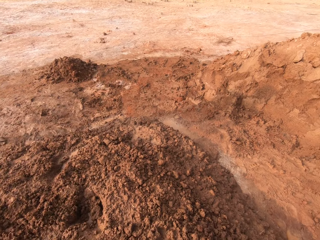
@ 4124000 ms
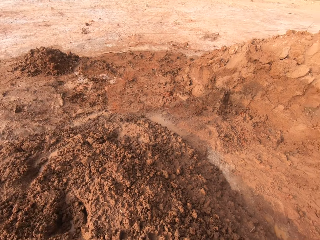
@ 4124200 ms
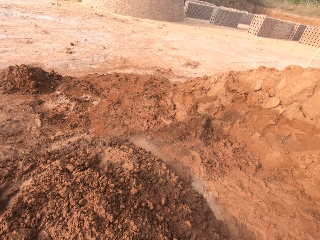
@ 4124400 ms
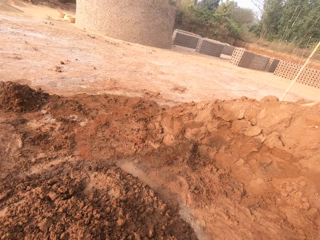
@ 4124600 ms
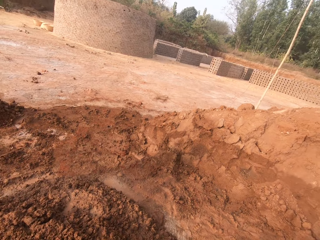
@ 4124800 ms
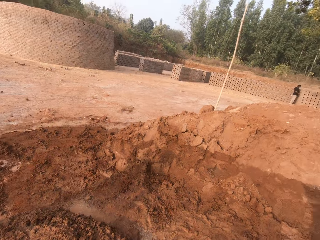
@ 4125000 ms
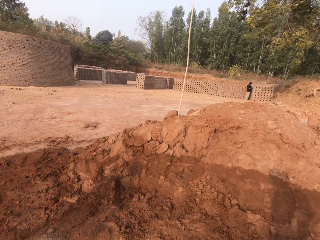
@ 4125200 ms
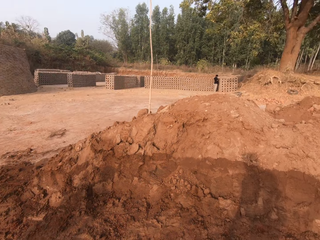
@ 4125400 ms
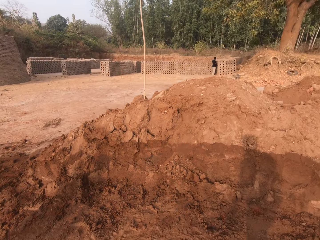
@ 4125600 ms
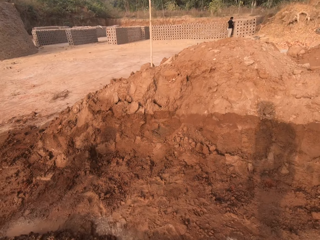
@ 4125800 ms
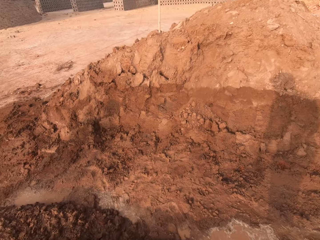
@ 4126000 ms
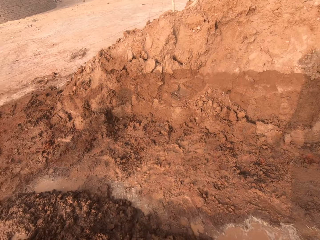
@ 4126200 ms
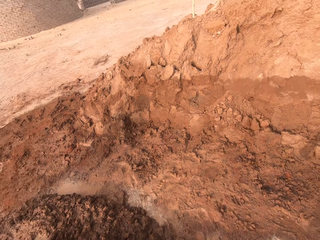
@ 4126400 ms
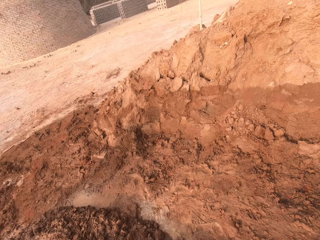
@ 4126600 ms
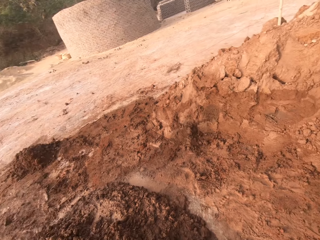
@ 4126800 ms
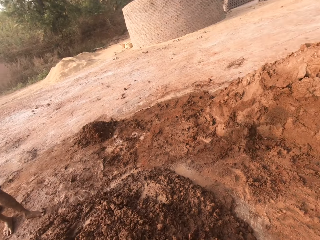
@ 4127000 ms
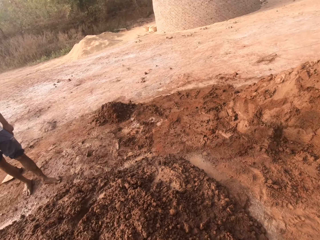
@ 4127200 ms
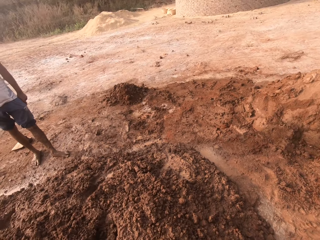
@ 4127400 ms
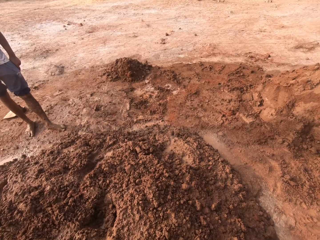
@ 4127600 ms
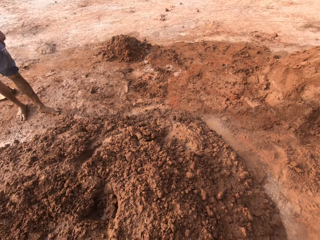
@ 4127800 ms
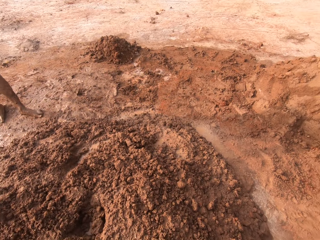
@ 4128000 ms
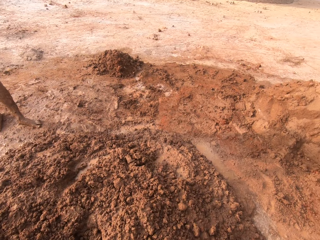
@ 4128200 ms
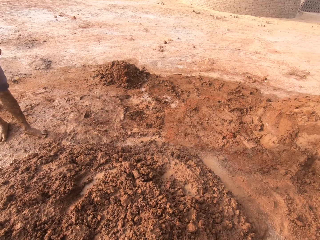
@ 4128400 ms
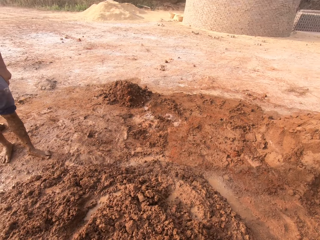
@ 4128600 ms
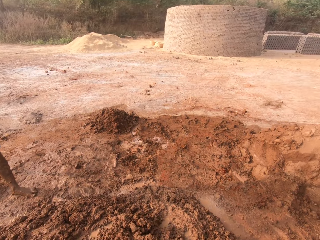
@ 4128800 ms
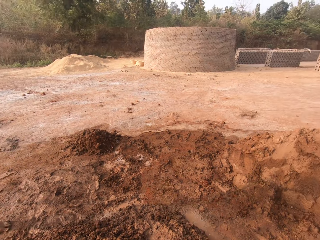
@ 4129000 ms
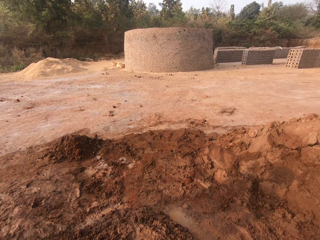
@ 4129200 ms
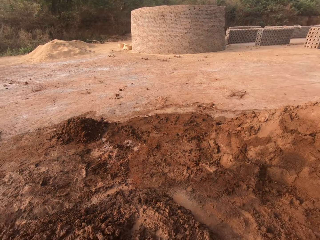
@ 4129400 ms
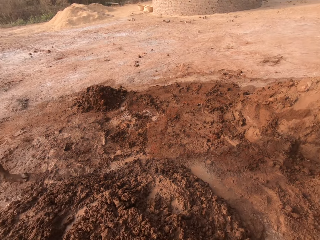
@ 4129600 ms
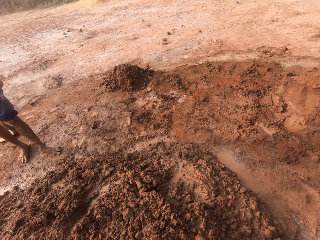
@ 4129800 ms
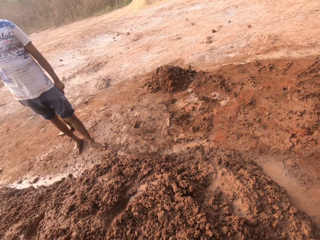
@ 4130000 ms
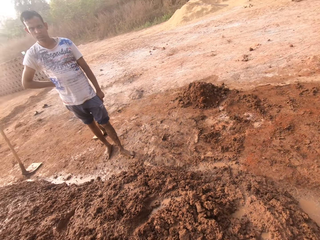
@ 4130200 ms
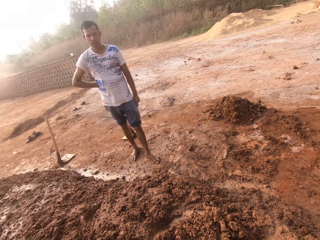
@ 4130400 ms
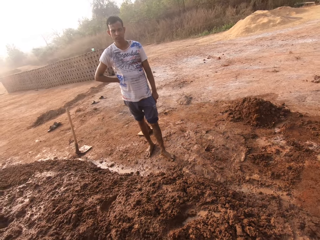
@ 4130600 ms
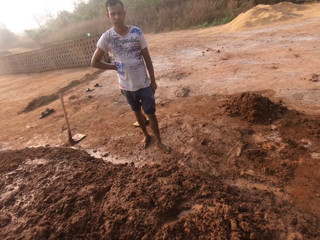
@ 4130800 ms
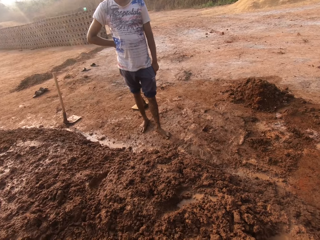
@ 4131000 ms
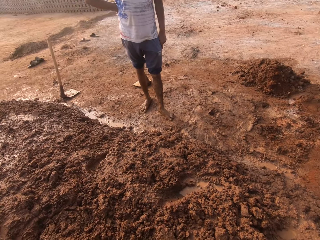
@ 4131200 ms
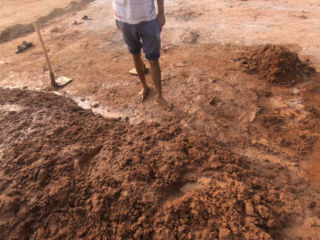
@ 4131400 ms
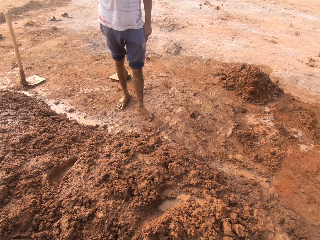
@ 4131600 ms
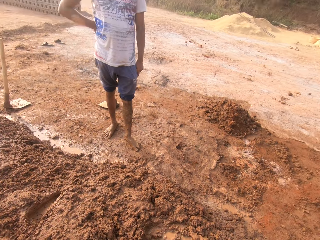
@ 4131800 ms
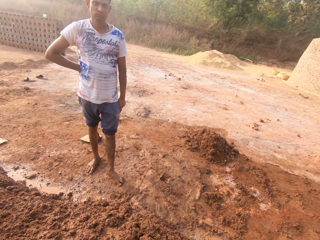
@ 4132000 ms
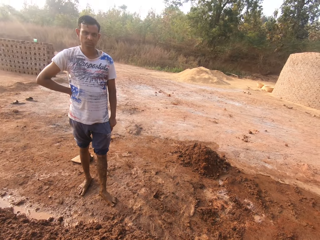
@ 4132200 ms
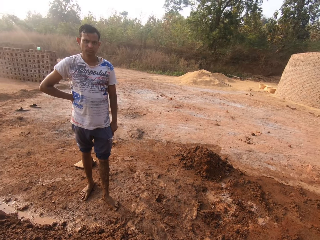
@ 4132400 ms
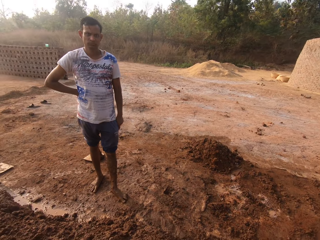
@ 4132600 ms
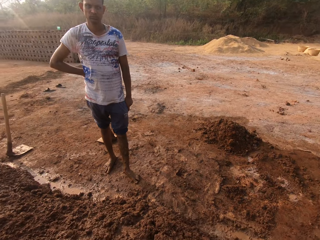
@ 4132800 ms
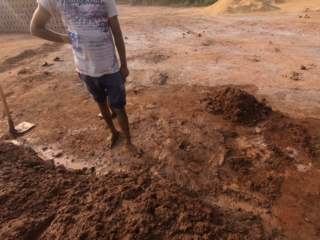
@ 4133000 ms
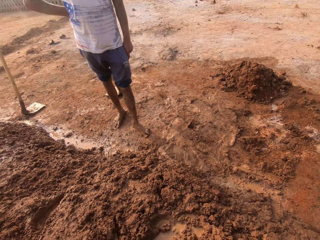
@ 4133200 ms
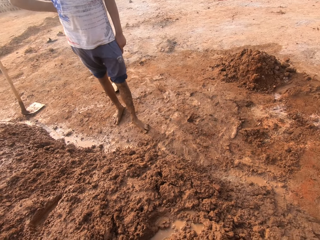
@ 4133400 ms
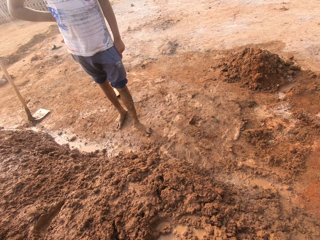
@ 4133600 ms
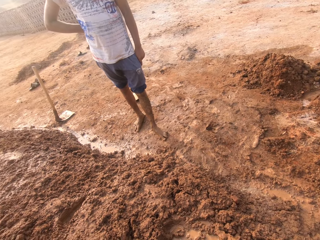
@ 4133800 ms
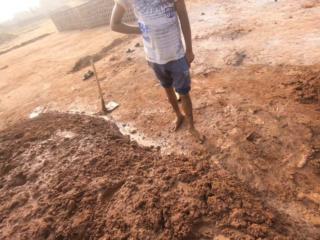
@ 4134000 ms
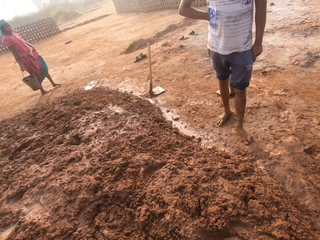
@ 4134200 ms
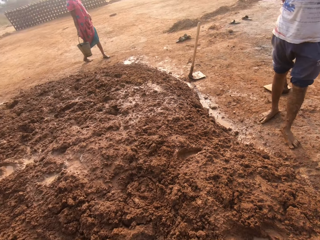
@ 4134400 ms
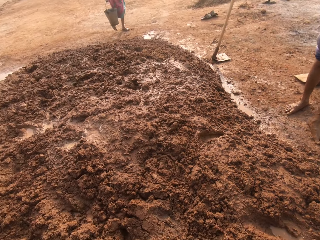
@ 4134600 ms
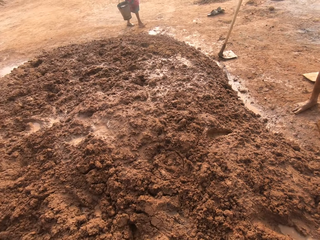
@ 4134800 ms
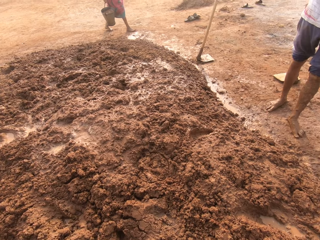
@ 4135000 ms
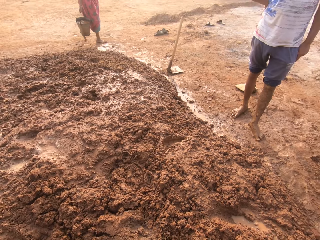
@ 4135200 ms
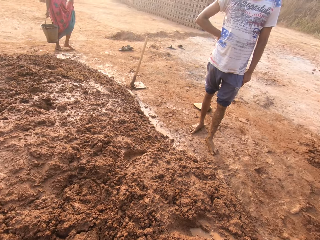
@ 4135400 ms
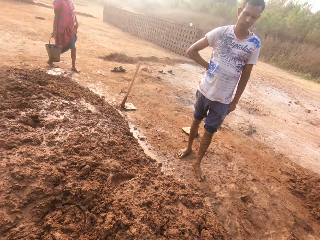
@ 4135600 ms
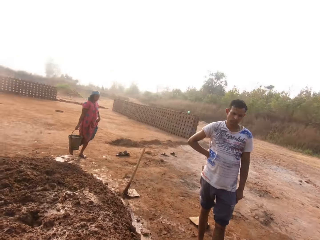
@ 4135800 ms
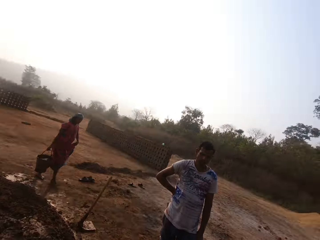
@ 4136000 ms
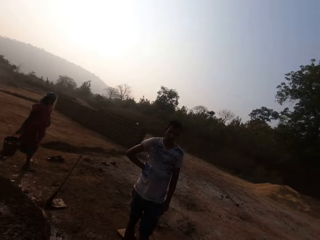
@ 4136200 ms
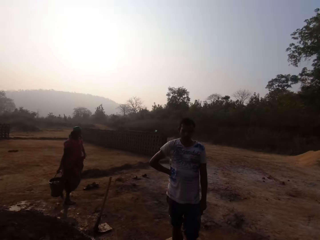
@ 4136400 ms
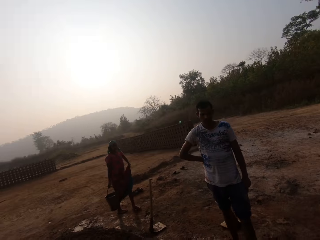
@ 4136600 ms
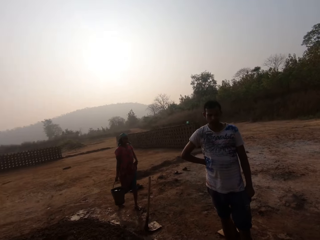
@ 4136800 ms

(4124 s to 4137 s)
The camera wearer looks at the heaped soil. A woman walks towards the camera wearer with a bucket of water in her right hand.

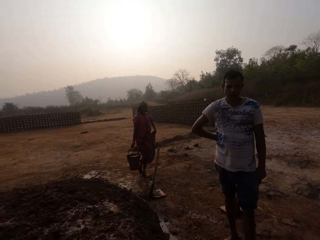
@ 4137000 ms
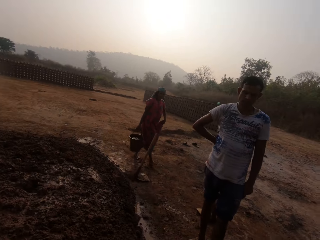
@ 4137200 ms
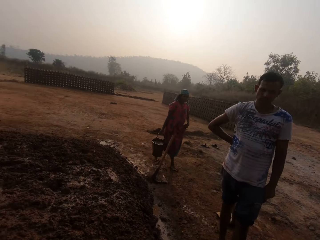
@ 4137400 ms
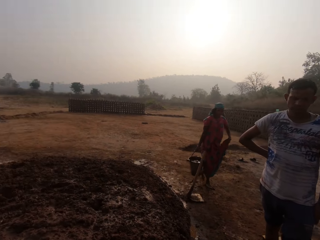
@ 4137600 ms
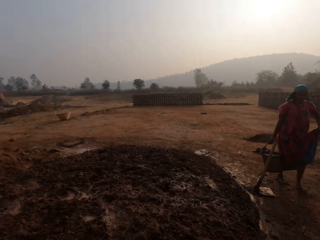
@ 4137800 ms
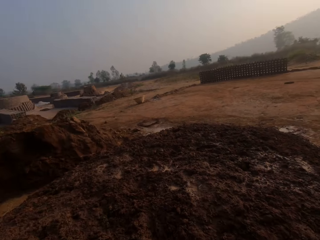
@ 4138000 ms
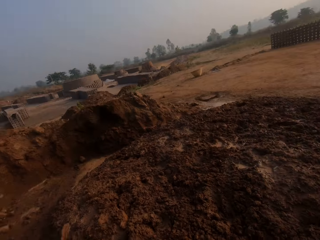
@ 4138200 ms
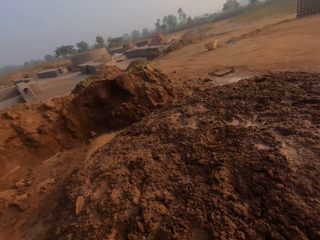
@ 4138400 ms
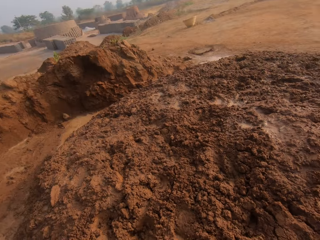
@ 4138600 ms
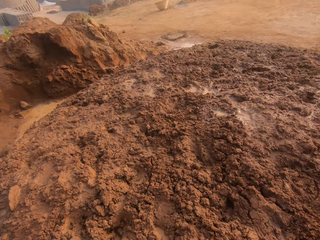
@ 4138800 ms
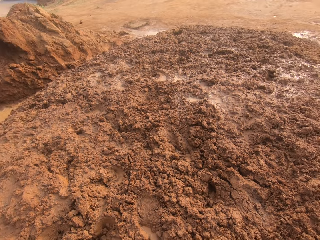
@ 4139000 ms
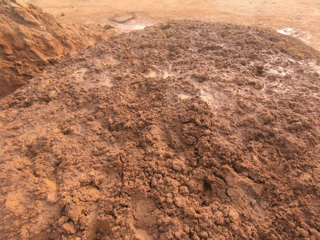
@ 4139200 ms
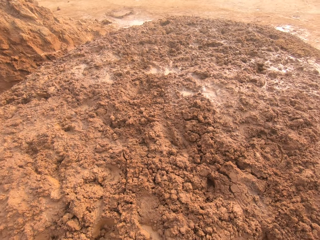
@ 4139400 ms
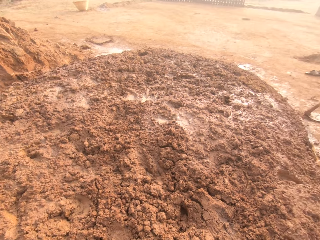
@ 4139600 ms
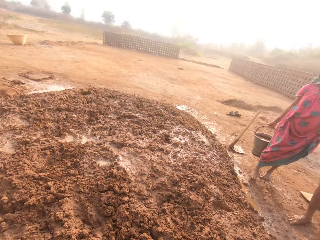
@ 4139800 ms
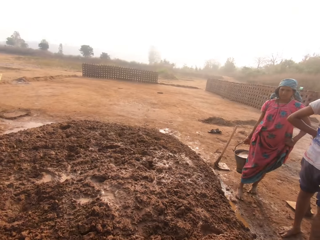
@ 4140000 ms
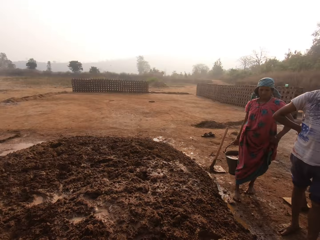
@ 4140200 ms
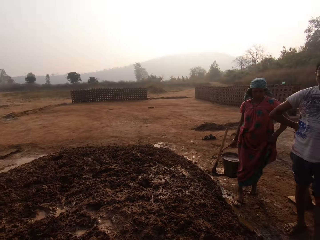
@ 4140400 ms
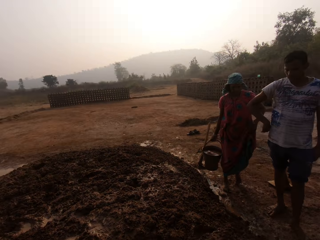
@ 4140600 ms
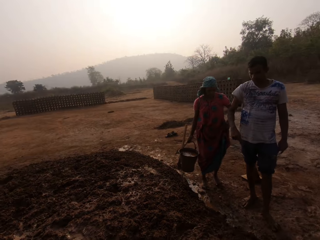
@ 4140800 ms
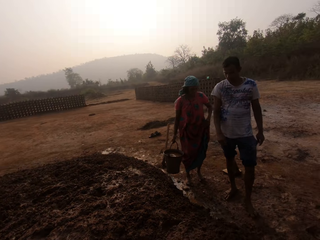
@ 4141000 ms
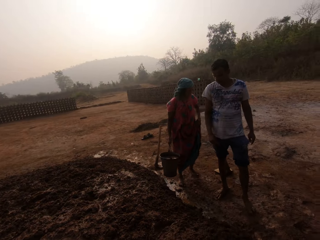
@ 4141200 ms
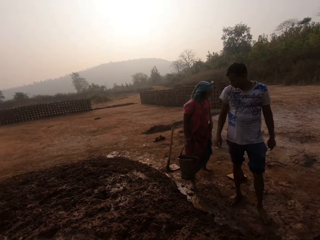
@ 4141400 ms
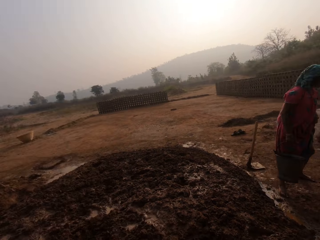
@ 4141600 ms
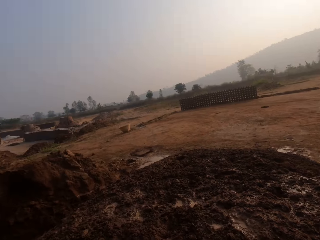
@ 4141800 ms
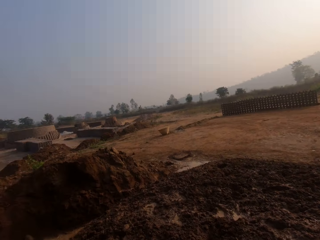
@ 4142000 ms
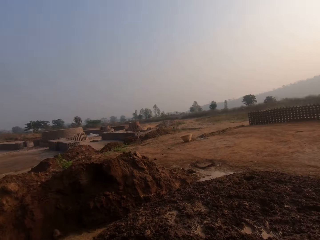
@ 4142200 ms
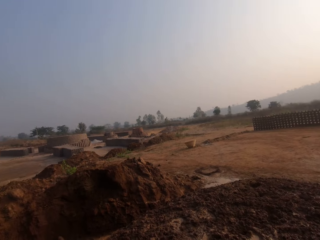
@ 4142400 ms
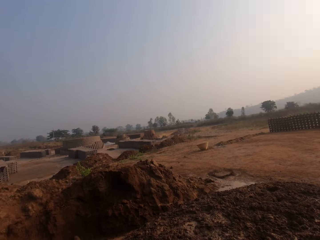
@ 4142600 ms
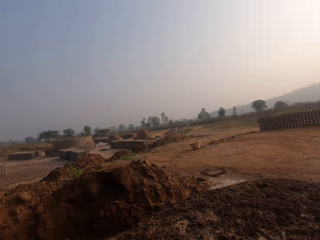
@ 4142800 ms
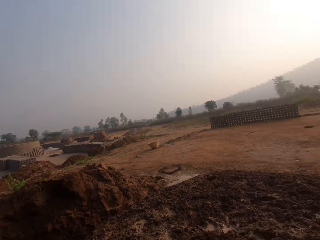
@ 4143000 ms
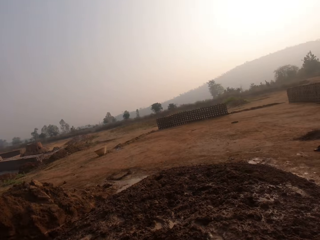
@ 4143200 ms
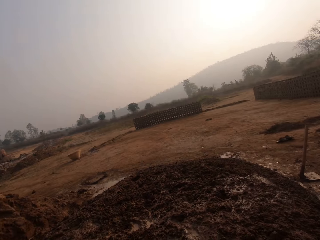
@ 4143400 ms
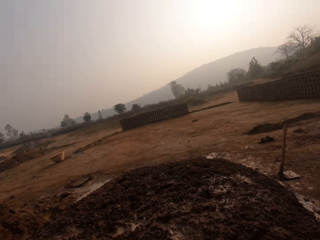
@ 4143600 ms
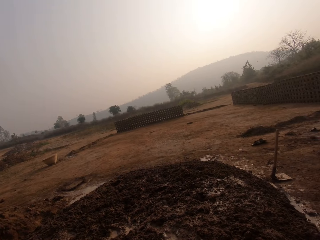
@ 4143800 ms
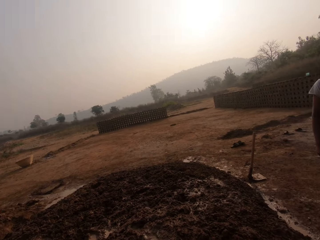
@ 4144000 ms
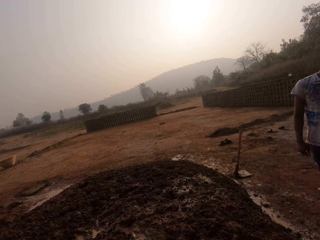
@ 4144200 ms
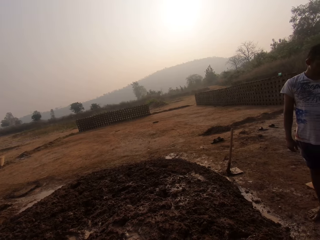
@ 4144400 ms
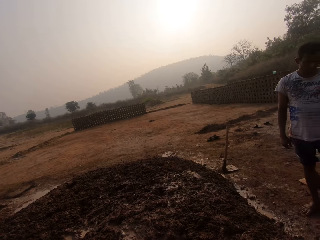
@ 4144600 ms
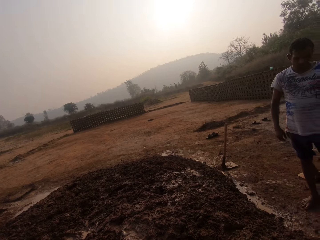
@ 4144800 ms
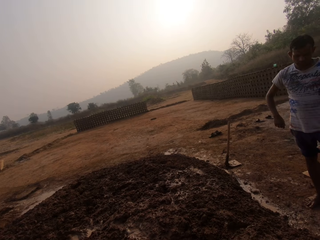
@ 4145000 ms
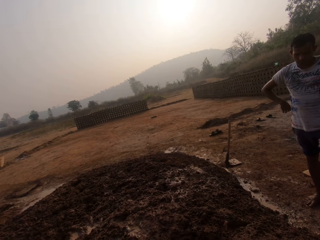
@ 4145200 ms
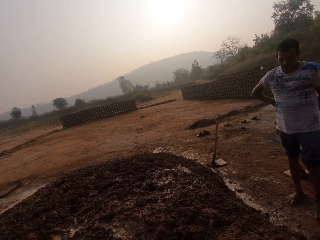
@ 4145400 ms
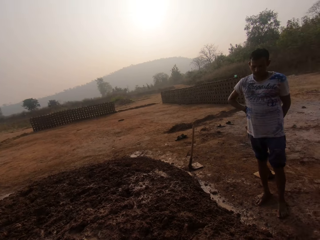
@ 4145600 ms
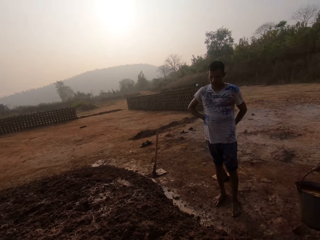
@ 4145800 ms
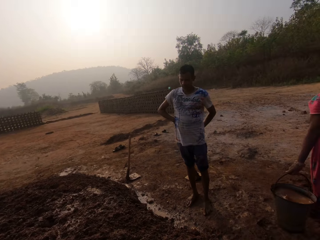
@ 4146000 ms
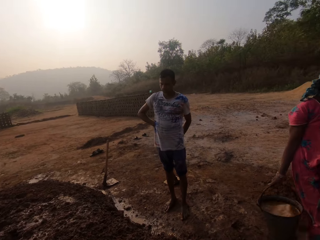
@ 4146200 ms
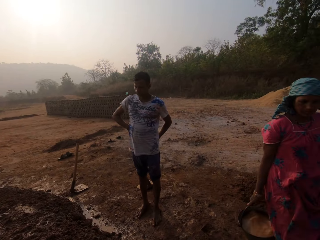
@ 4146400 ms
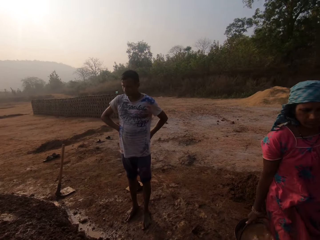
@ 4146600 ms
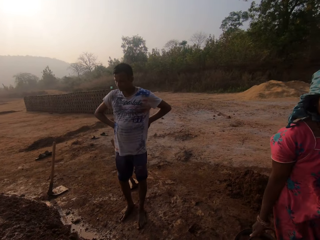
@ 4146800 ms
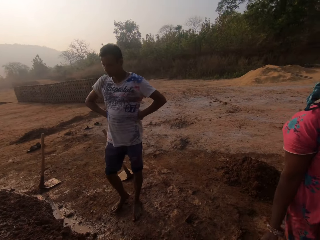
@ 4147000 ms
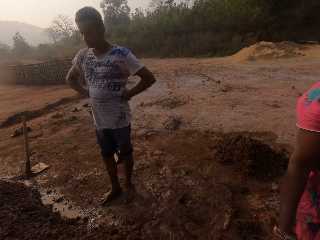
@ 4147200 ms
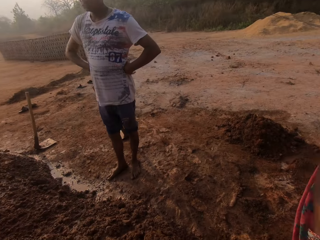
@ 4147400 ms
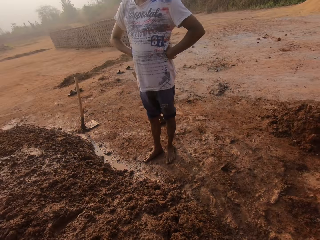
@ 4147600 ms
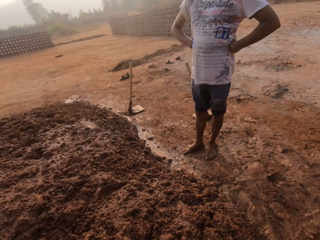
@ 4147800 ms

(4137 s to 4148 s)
The camera wearer interacts with the woman. They press the muddy soil and look around the site.
